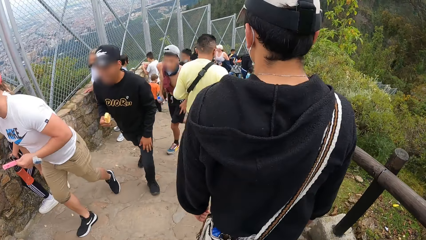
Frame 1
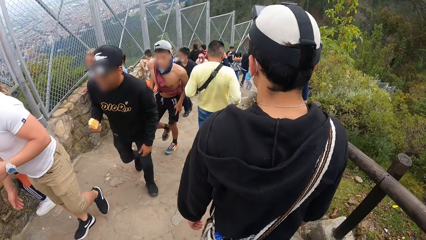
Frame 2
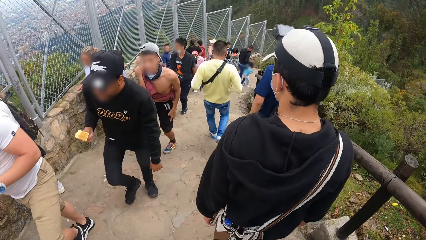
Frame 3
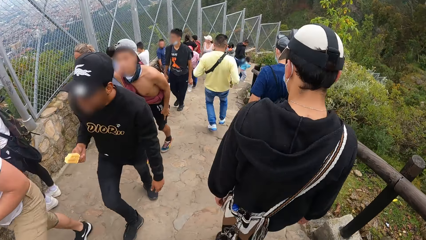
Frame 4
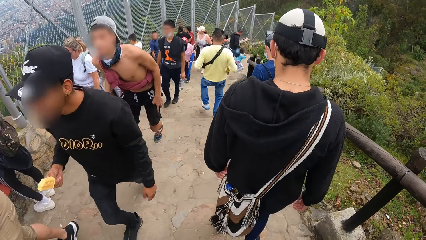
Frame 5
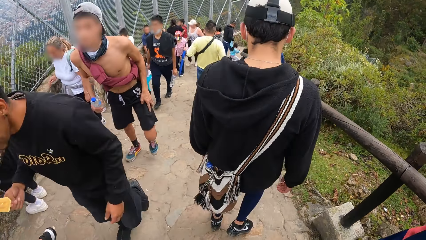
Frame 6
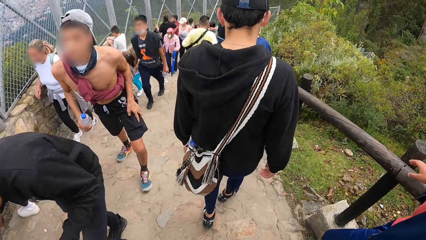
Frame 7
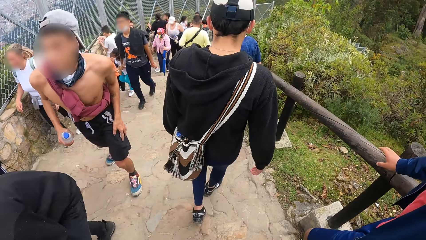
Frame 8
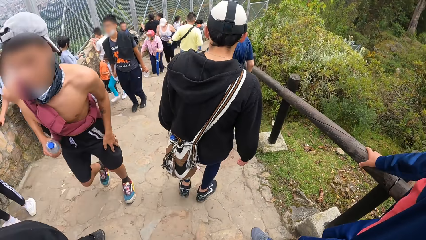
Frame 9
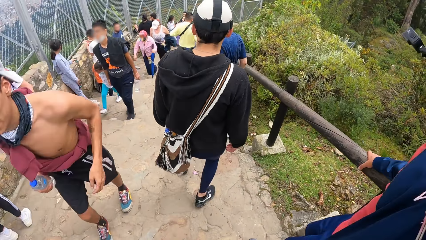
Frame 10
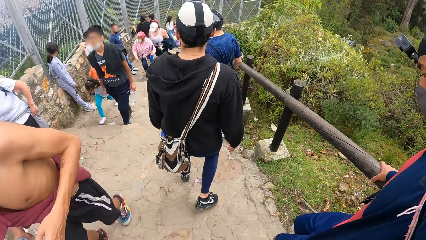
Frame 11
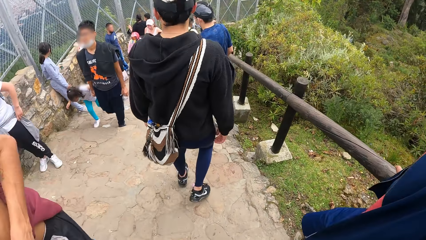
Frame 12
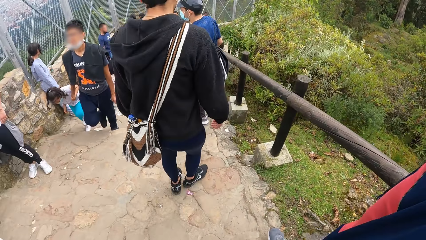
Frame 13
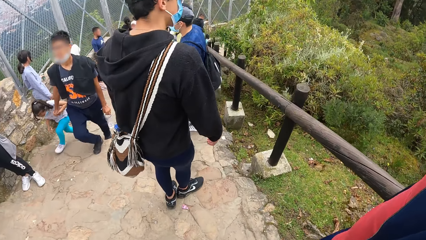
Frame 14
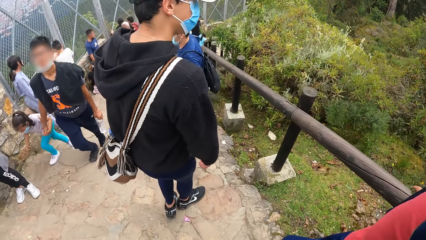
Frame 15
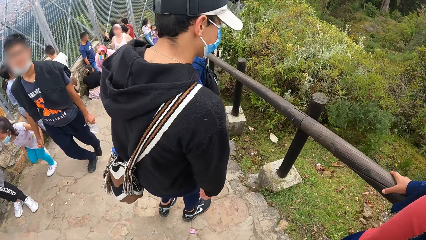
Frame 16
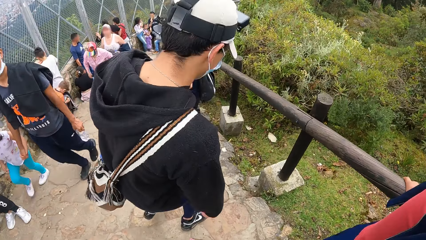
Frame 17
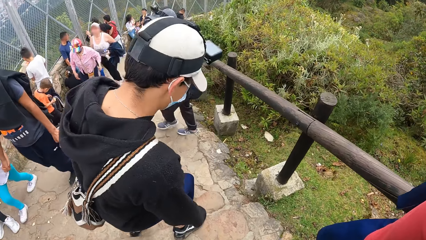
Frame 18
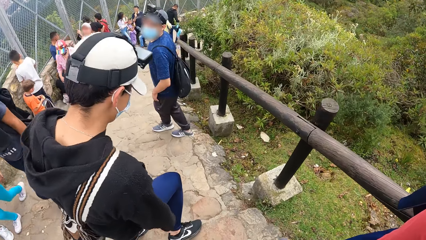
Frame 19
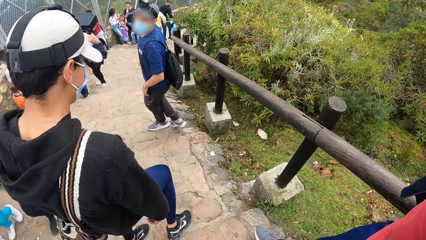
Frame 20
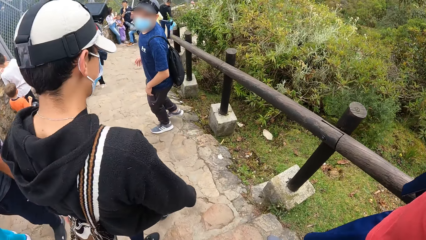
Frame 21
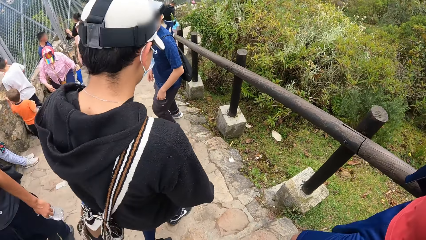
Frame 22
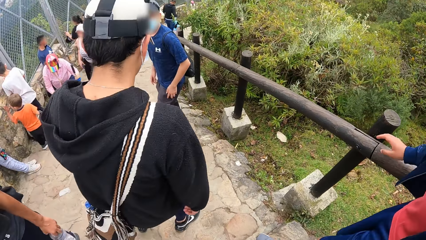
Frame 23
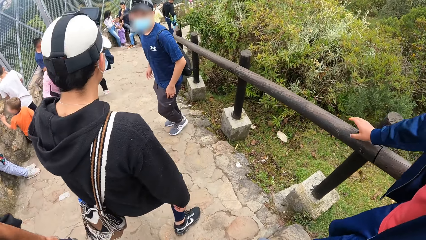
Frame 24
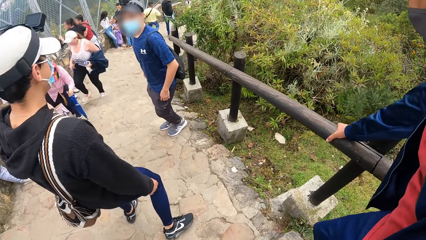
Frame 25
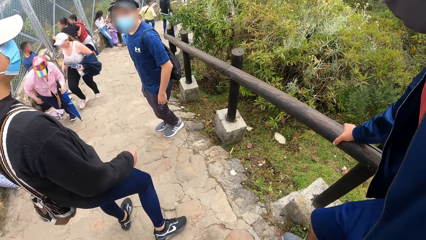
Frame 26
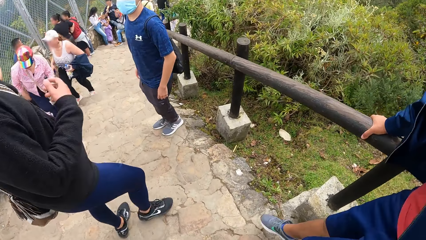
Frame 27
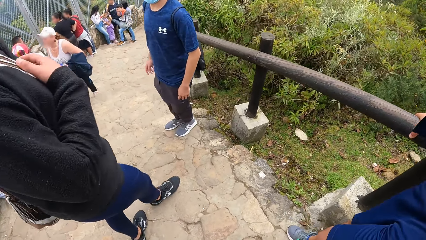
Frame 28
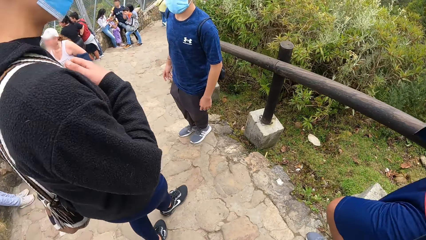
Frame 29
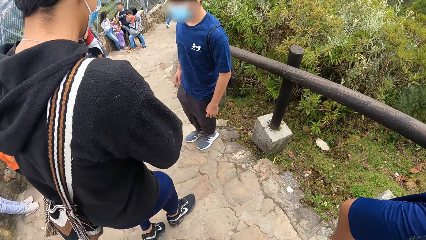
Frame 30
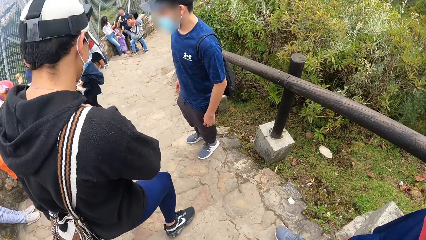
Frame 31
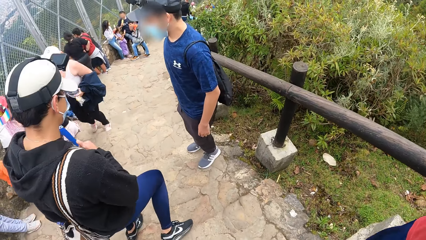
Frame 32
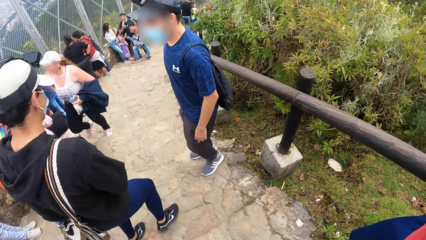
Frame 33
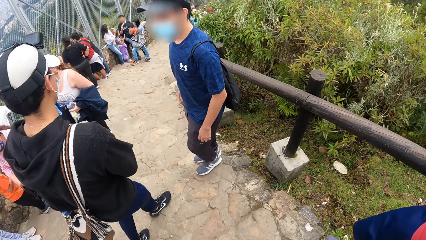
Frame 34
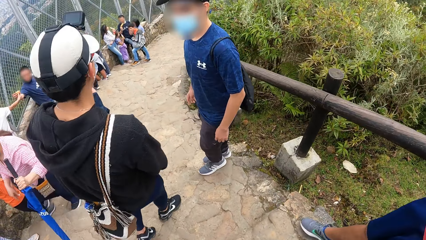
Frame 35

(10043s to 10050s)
The man walks down the staircase.

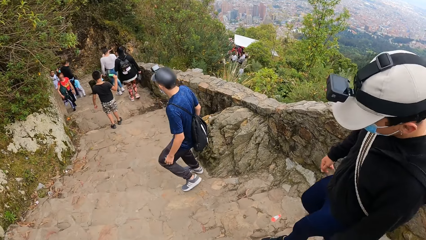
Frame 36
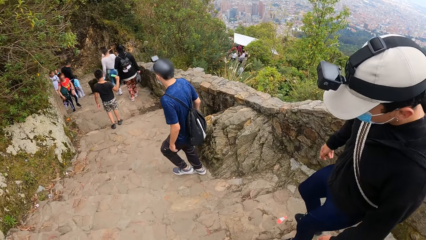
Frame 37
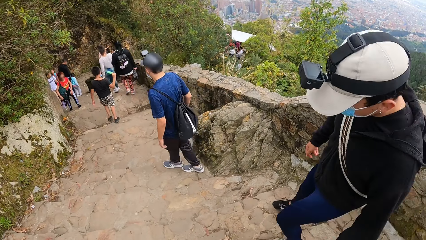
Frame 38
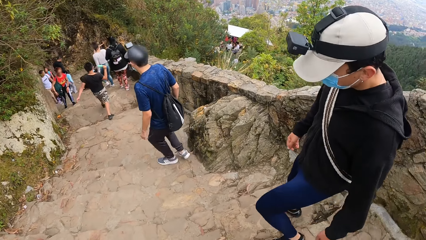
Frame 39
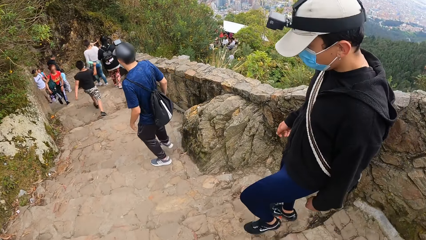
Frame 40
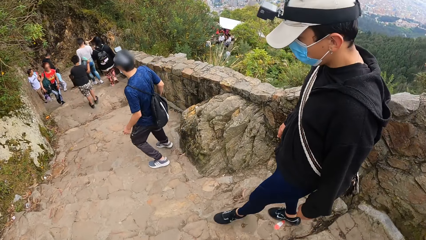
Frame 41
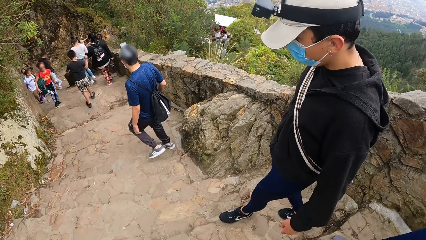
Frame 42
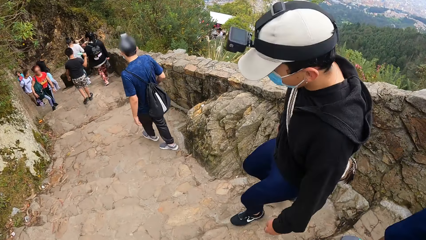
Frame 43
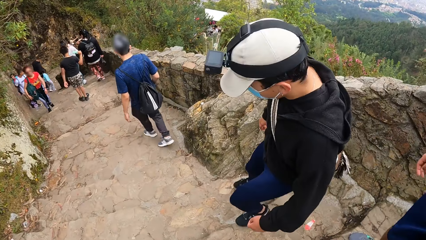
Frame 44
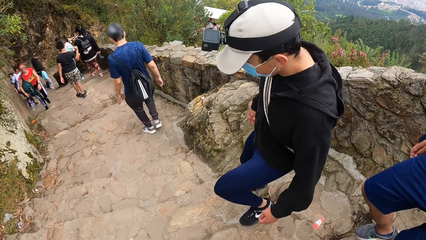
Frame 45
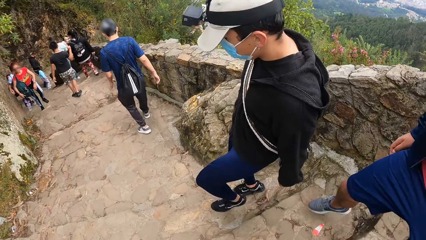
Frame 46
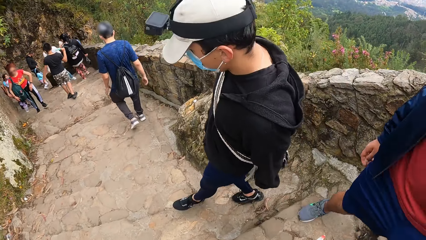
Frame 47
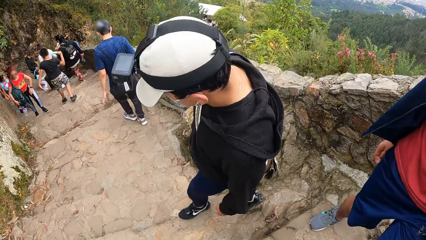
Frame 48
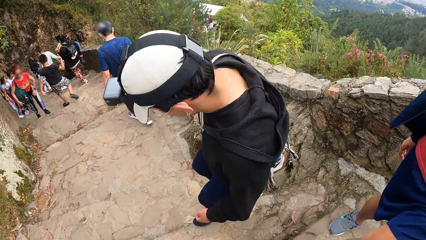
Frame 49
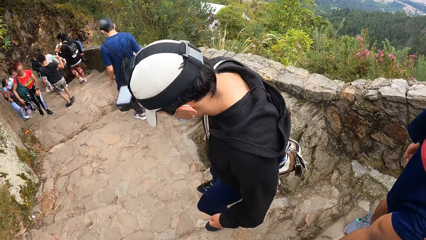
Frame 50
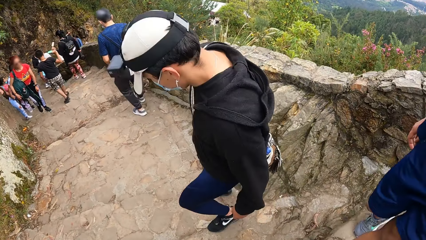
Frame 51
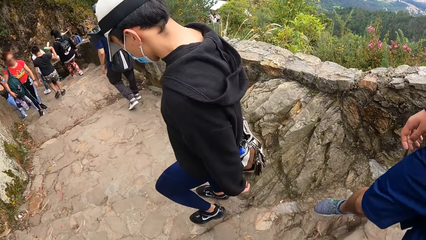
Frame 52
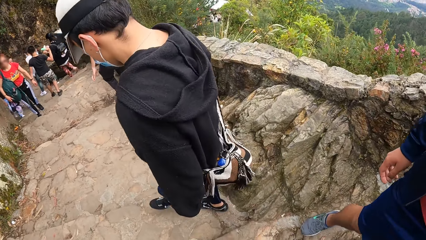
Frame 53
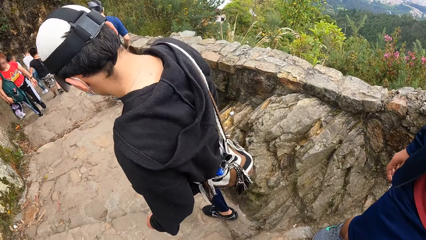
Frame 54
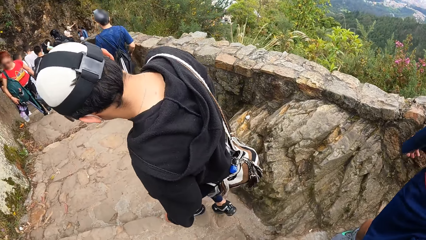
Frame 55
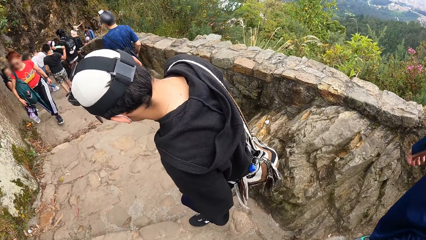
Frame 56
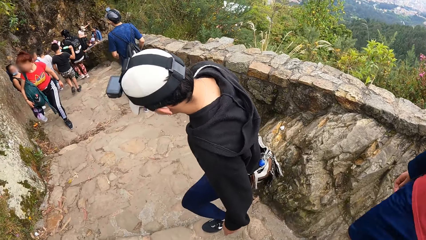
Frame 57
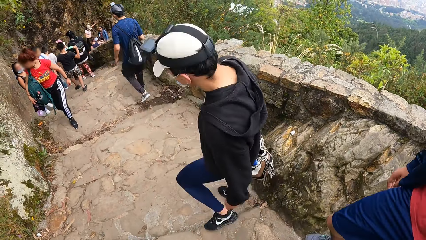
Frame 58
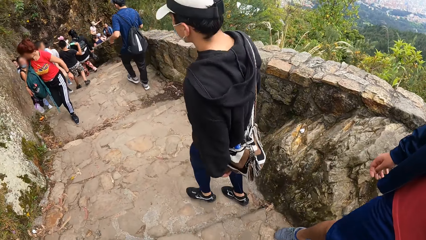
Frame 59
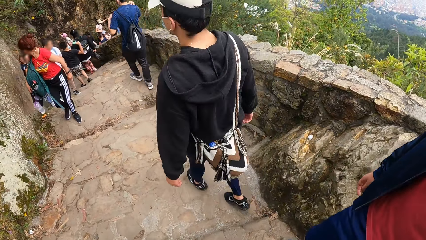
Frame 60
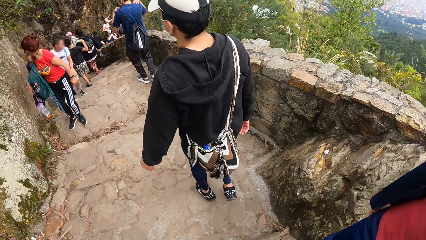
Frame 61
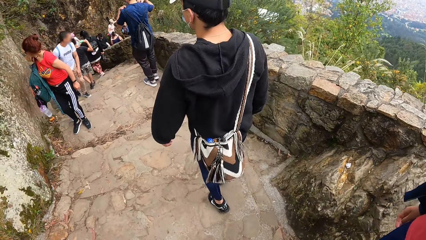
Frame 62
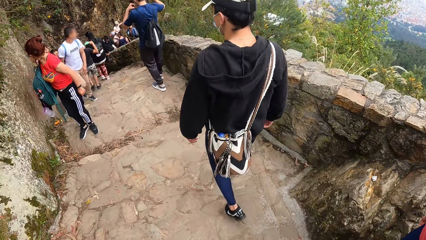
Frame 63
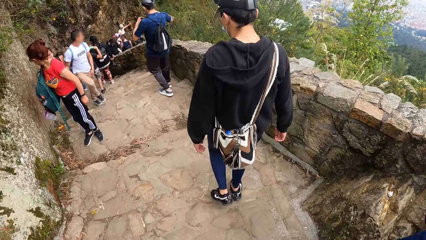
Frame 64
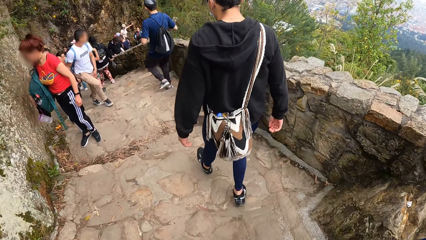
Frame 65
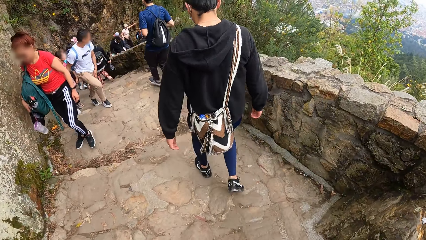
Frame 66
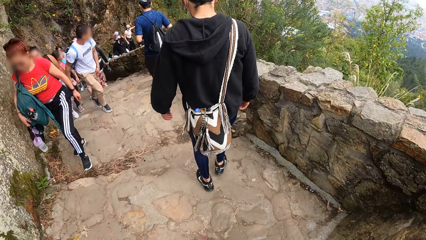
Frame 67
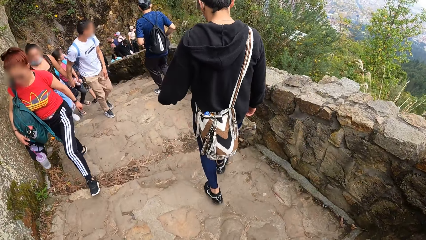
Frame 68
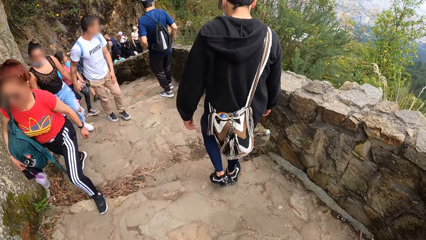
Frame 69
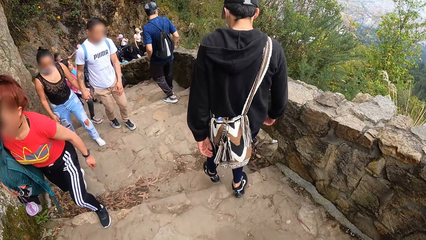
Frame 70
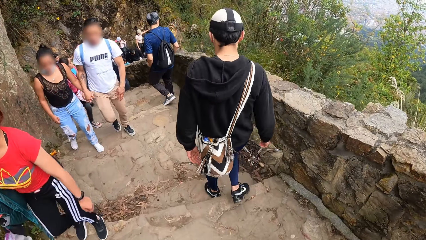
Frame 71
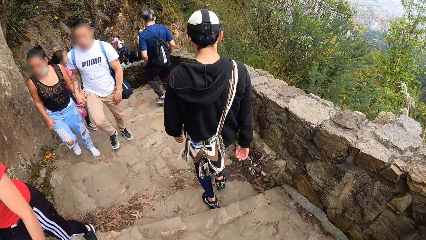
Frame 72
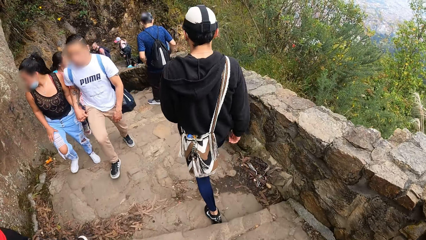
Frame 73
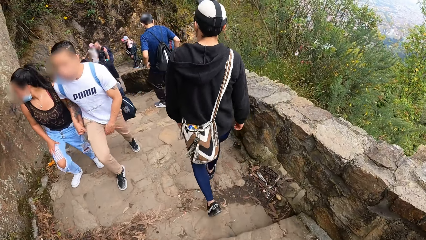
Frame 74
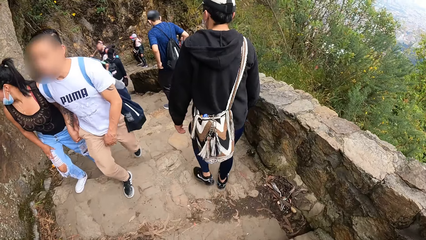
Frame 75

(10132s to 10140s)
A man walks down the staircase. Another man walks down the staircase.
